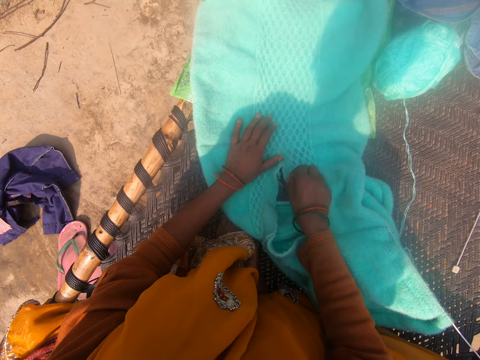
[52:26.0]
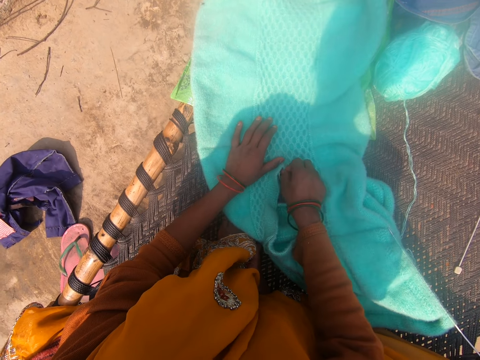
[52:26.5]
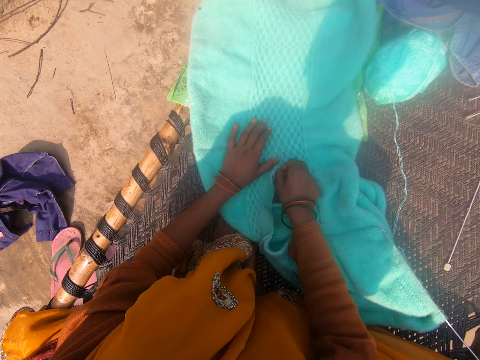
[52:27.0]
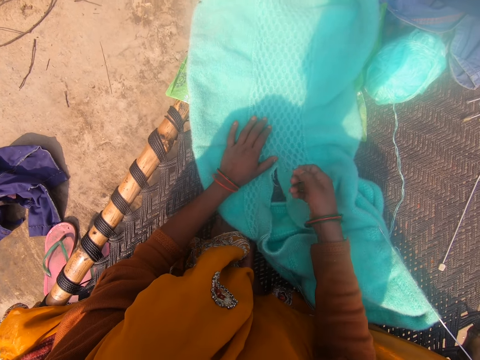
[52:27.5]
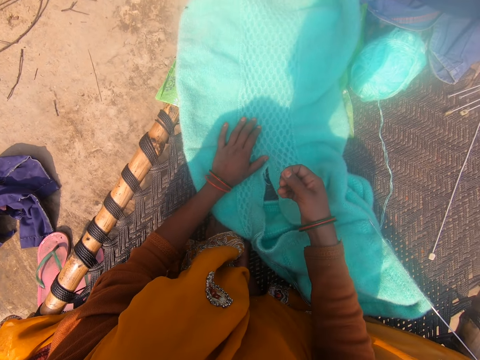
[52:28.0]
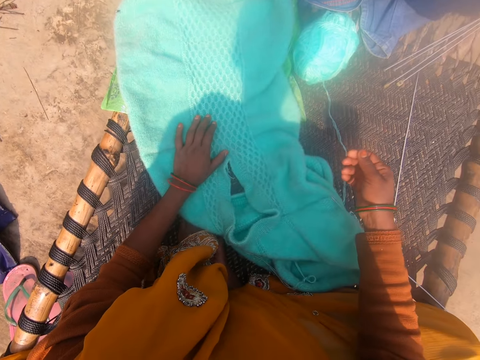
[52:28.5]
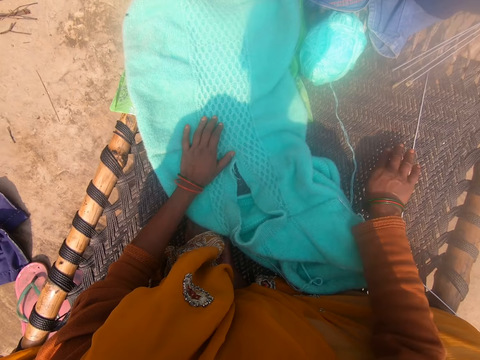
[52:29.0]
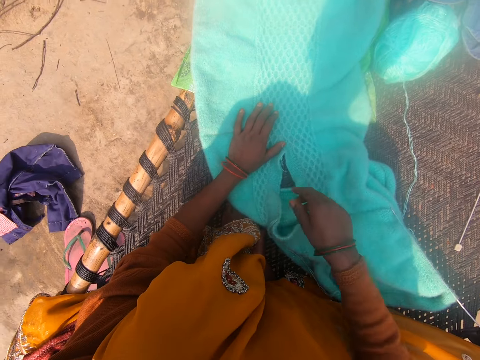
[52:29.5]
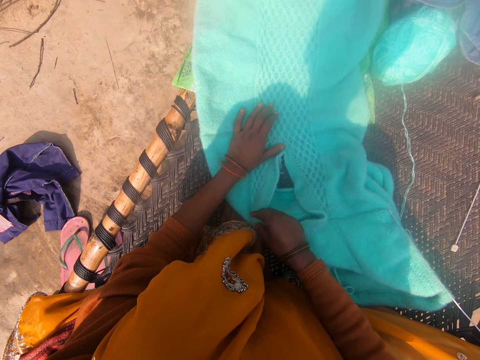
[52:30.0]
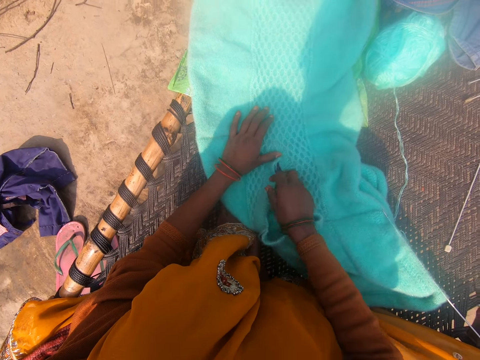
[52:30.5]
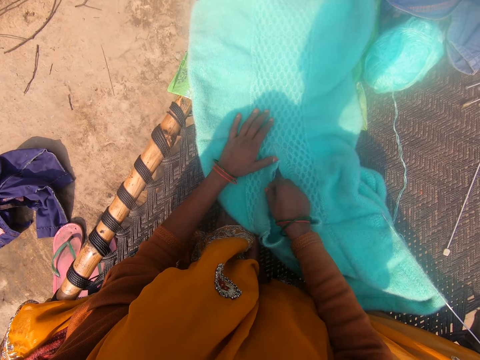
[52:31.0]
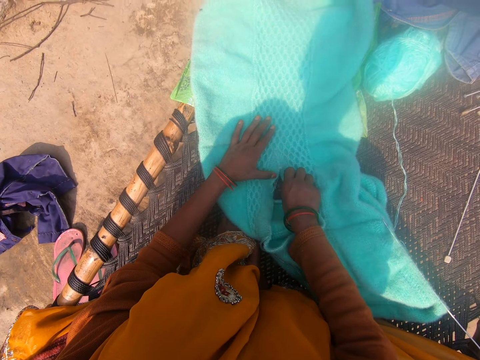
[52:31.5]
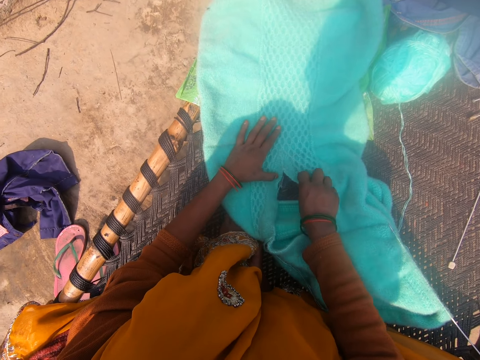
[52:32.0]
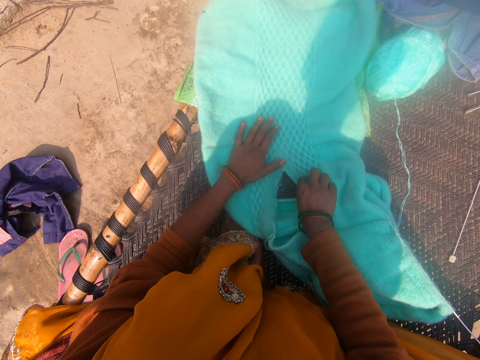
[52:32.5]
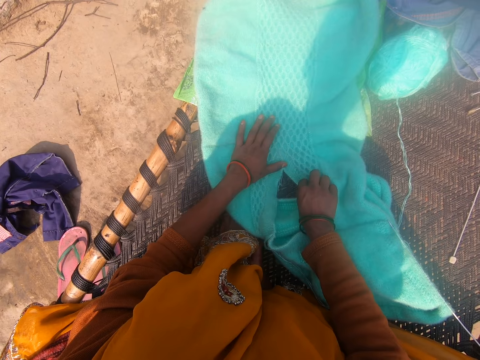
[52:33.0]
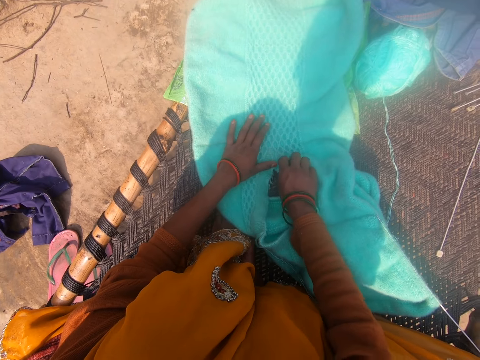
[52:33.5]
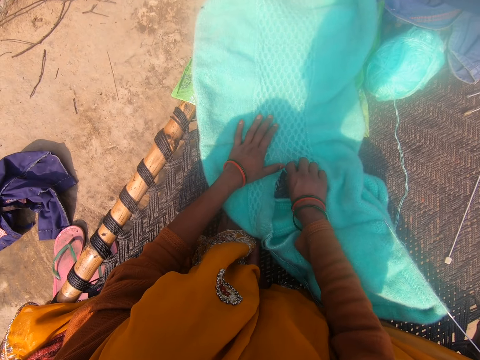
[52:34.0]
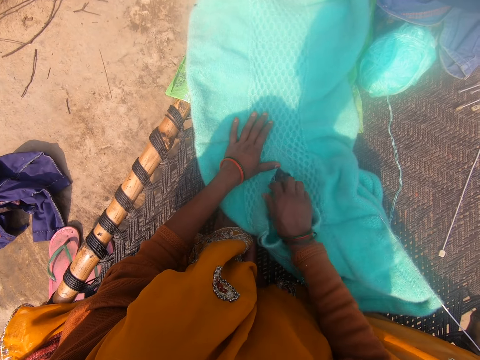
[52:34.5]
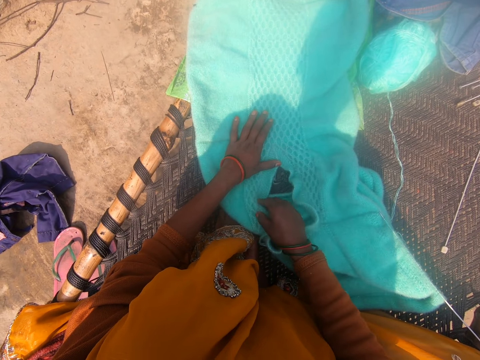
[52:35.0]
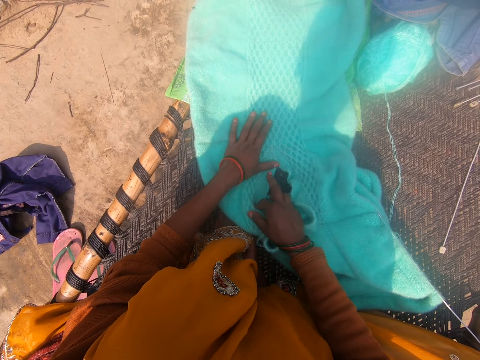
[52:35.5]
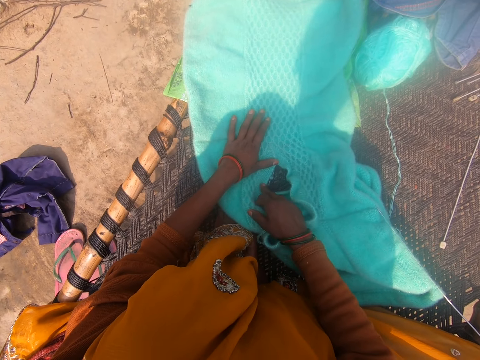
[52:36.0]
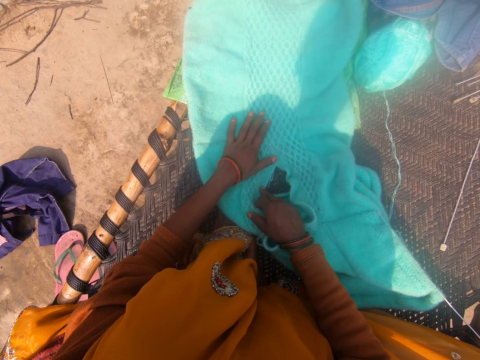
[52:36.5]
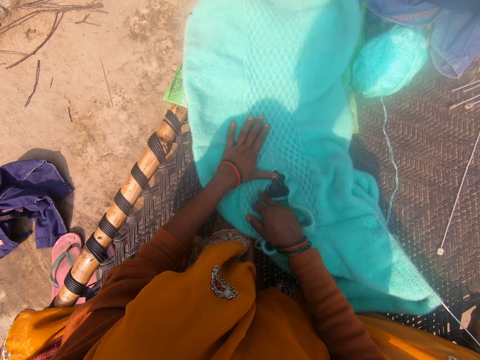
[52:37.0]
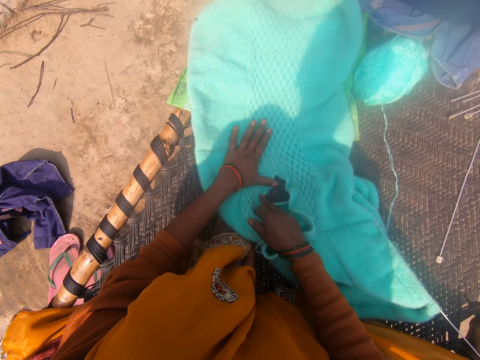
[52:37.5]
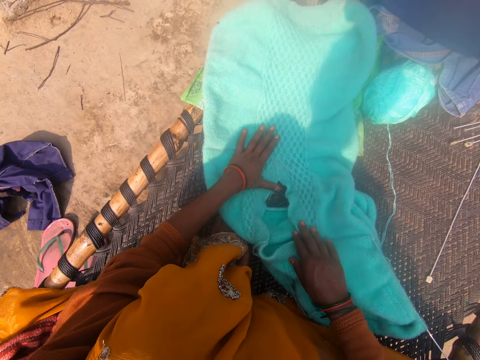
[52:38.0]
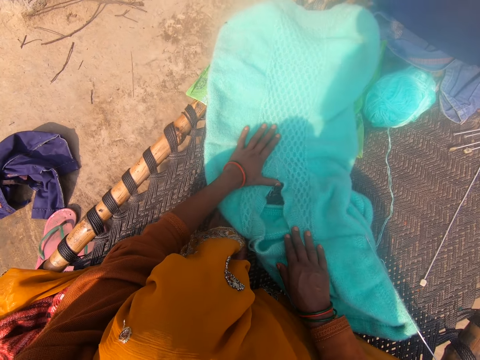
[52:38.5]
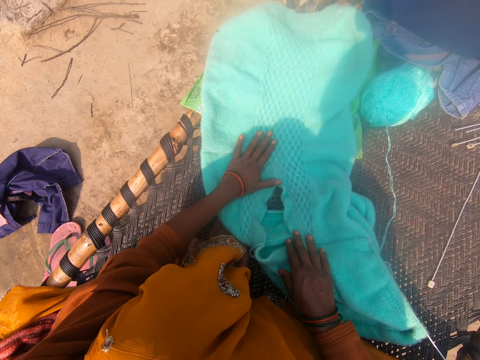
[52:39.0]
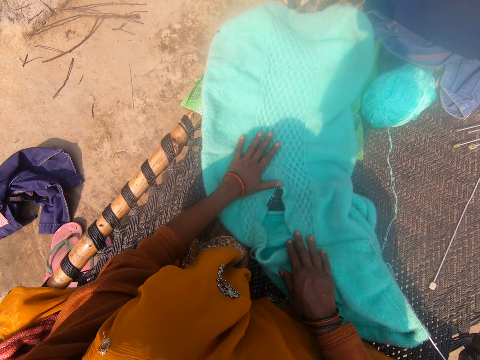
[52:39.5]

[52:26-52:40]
The camera wearer looks at the knit stitch.

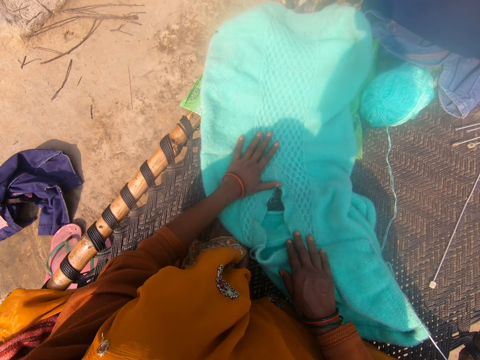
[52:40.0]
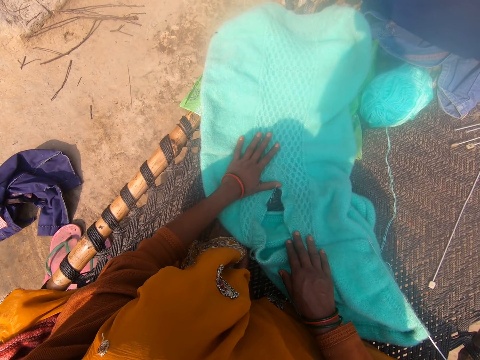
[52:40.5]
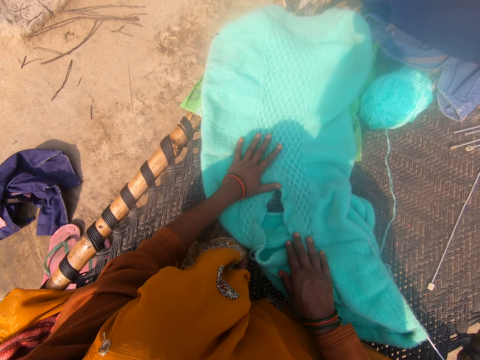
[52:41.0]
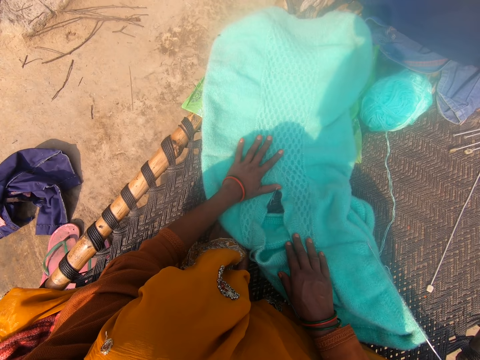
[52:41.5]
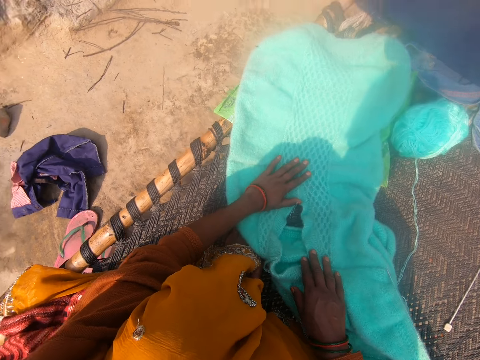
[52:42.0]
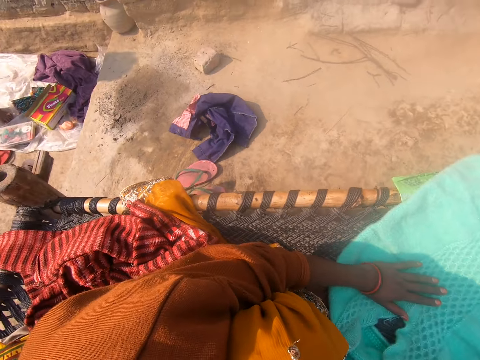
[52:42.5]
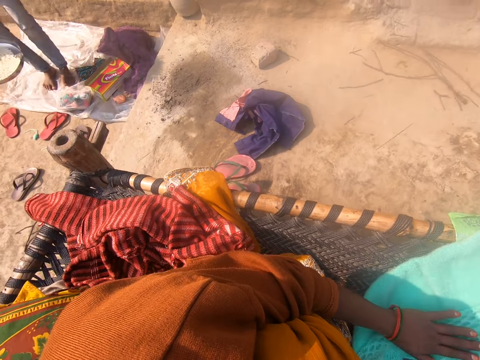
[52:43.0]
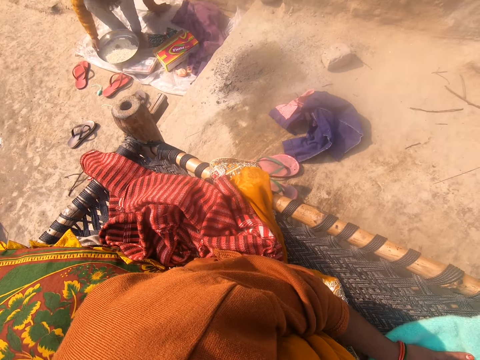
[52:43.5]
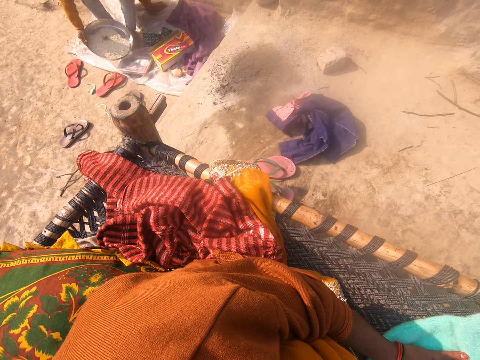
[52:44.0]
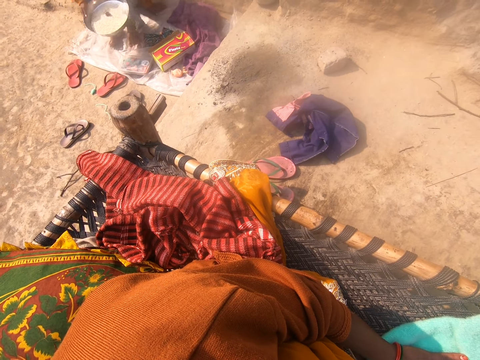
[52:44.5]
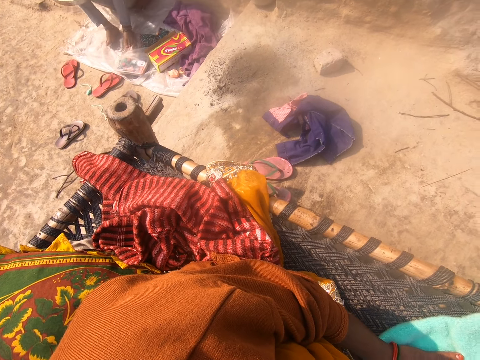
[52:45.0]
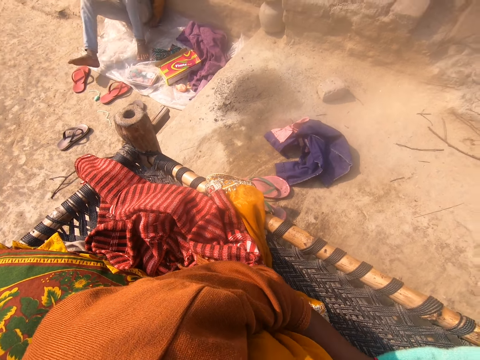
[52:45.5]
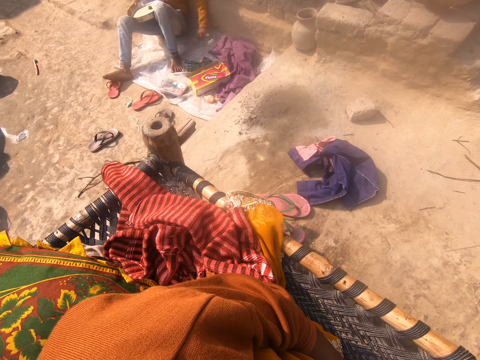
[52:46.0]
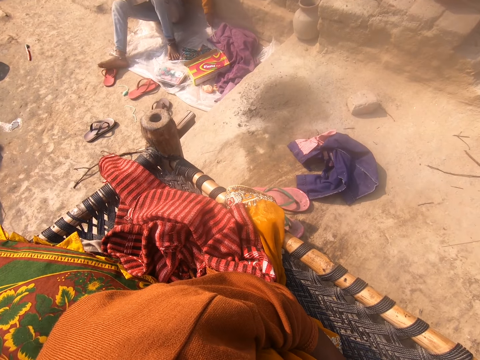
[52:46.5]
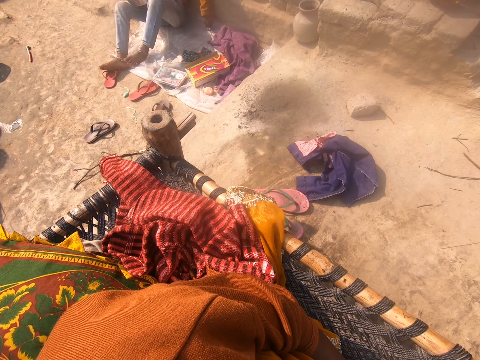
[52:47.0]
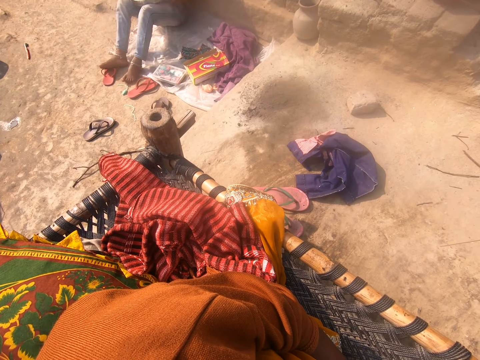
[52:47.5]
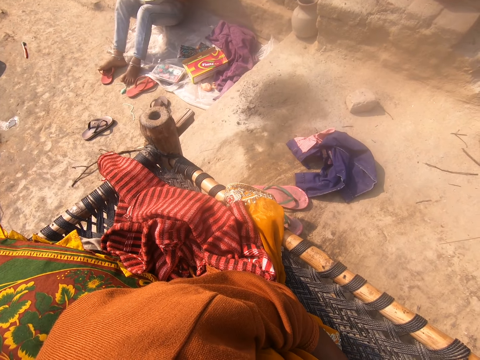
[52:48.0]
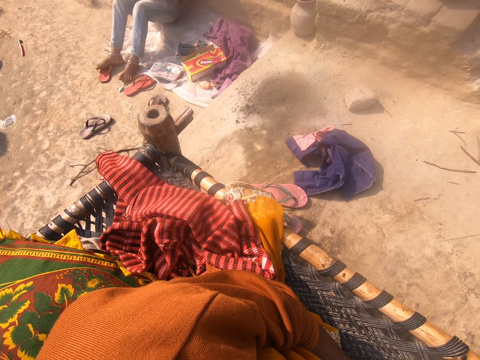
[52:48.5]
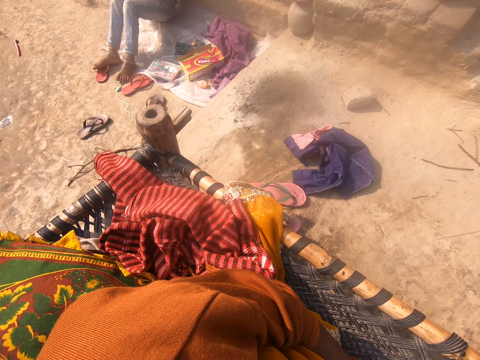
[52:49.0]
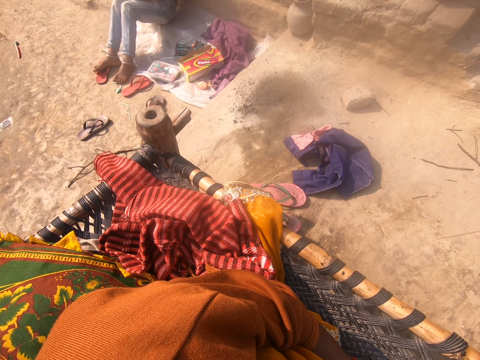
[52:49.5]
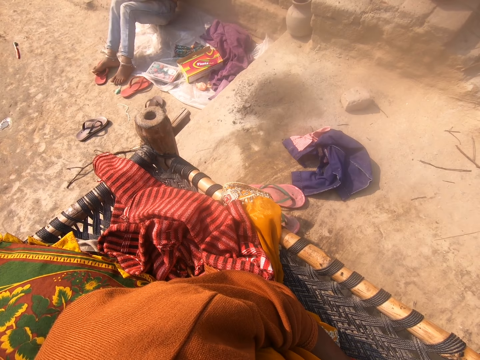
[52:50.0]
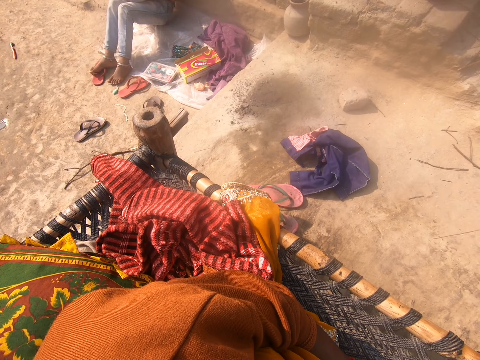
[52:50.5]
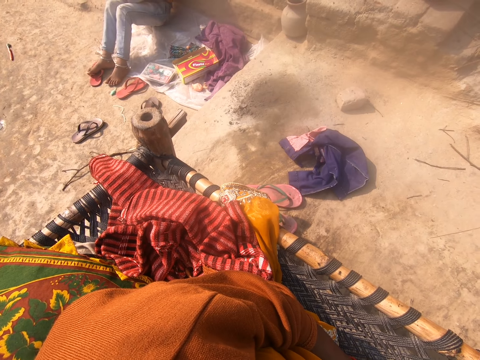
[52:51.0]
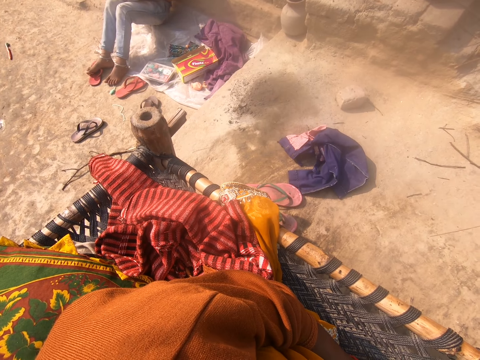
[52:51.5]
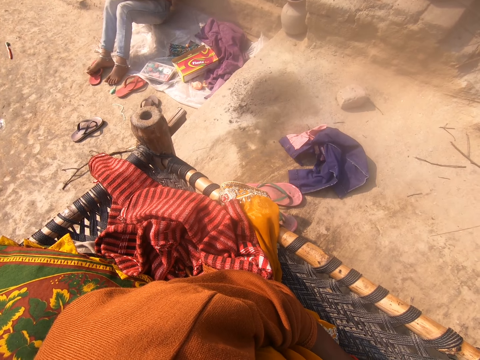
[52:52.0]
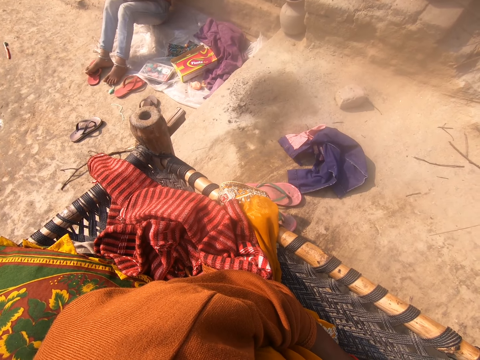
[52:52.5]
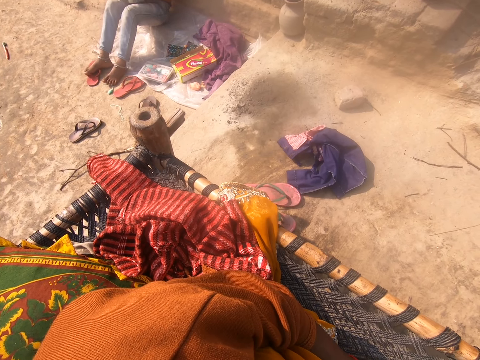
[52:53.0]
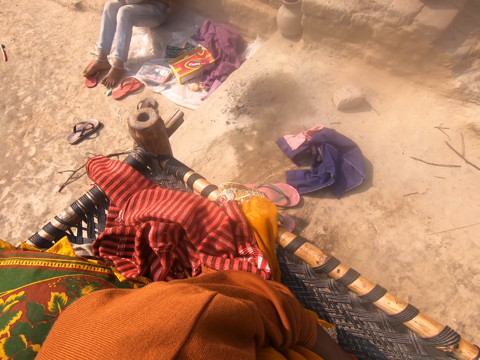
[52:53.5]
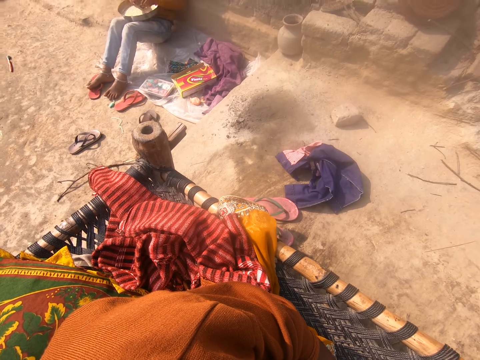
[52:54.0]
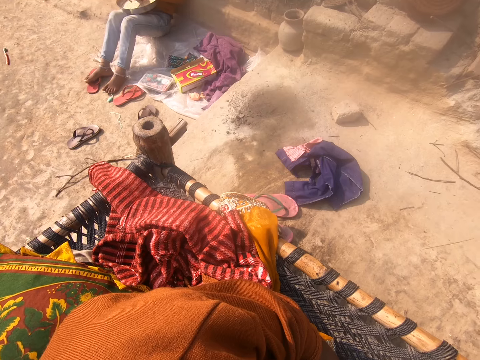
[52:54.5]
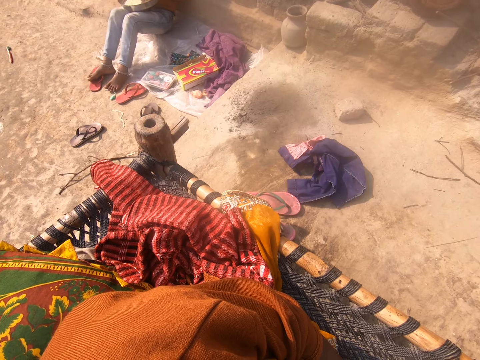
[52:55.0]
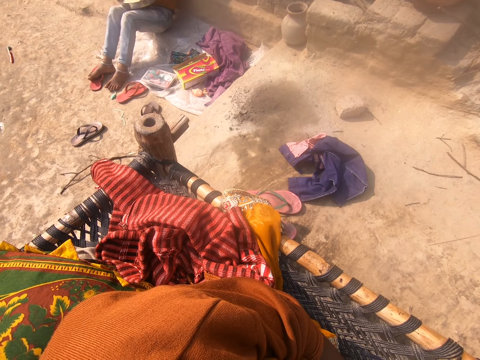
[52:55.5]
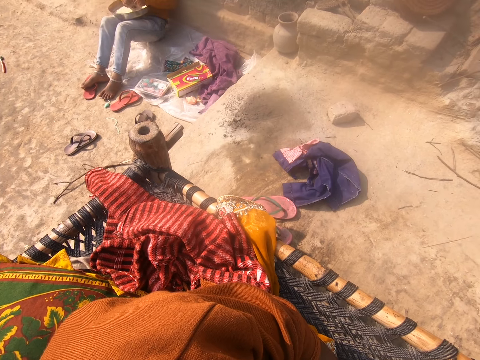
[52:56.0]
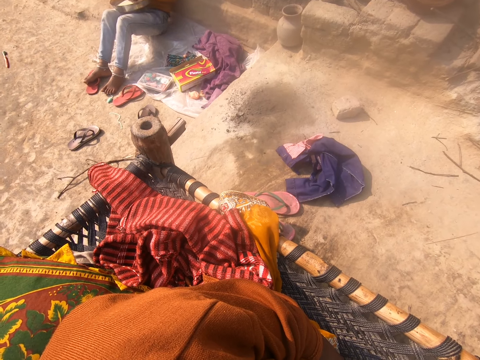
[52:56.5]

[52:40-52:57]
The camera wearer looks around. They talk with people around. A girl sits down. The camera wearer talks to the girl.
